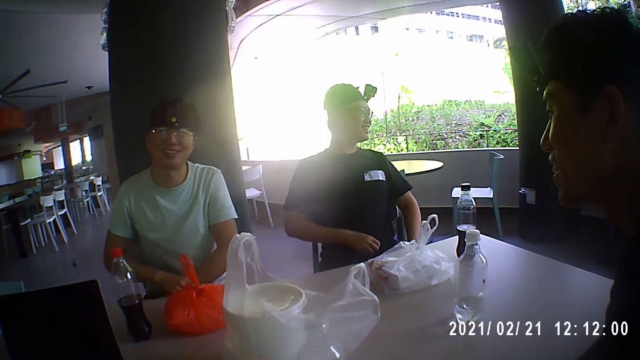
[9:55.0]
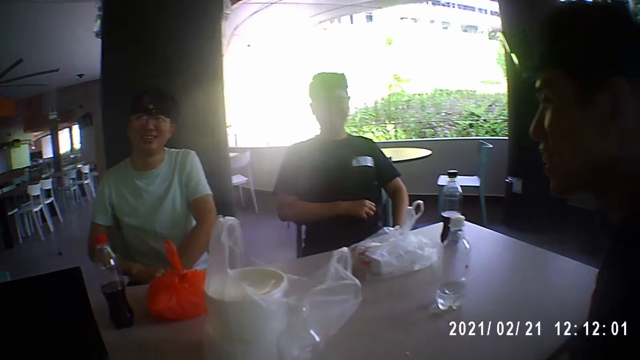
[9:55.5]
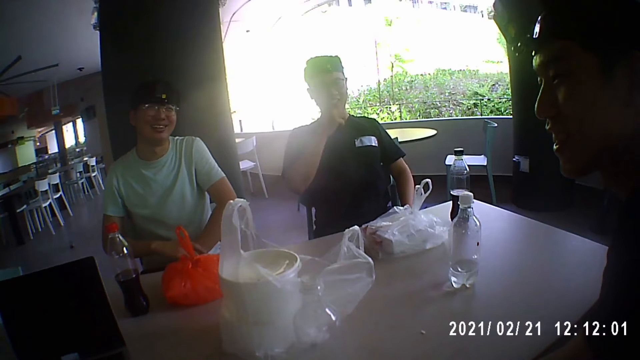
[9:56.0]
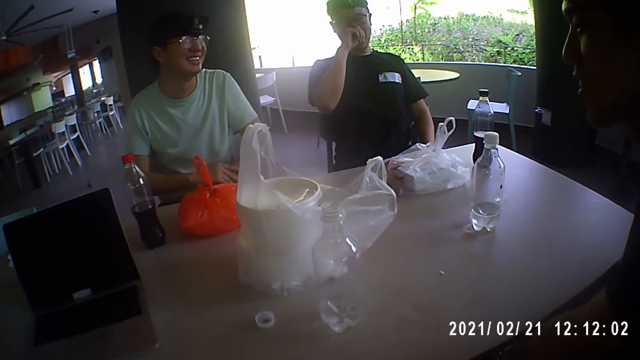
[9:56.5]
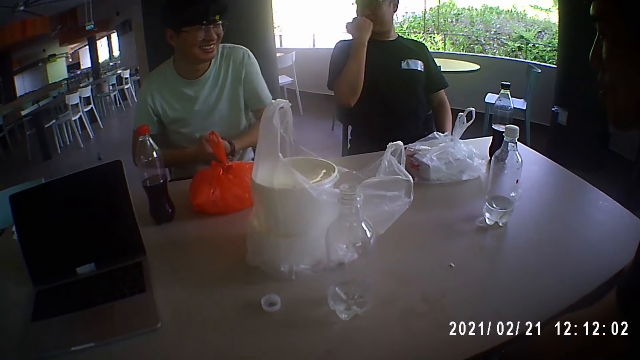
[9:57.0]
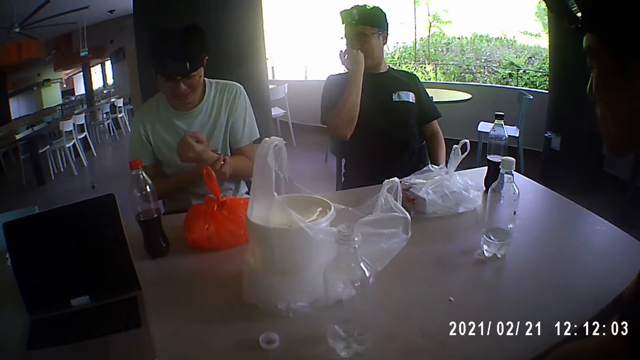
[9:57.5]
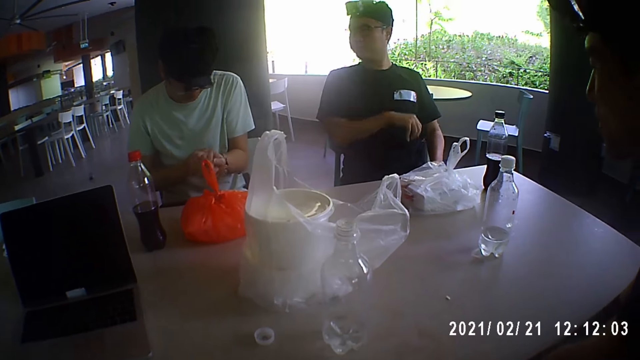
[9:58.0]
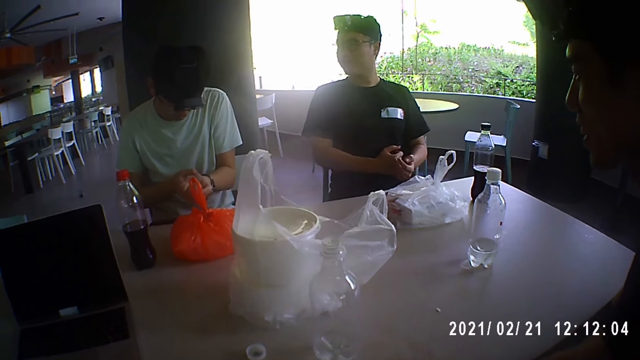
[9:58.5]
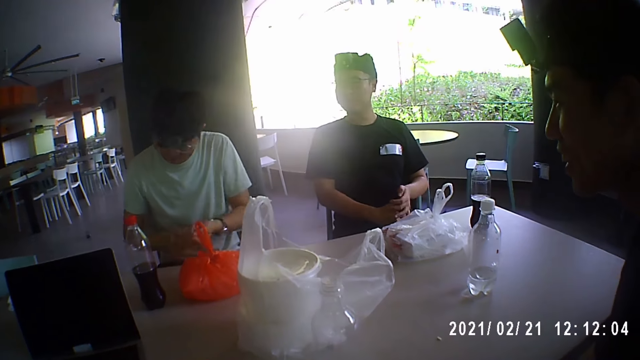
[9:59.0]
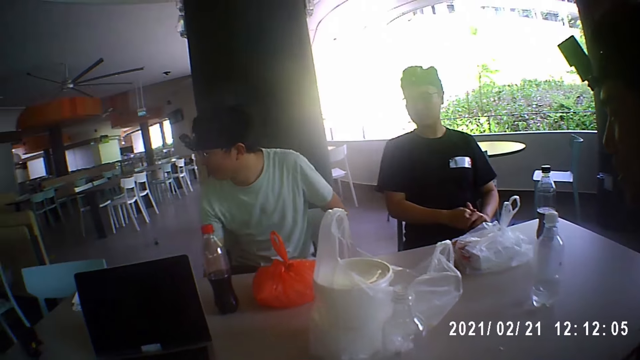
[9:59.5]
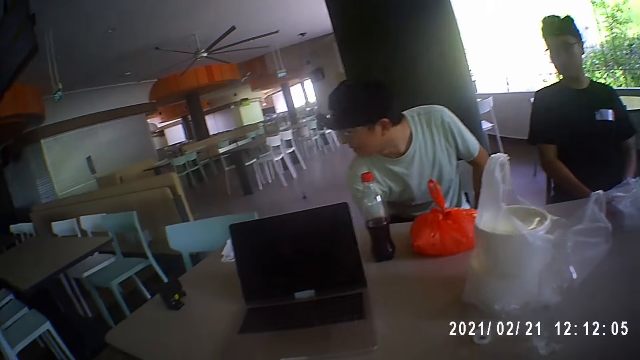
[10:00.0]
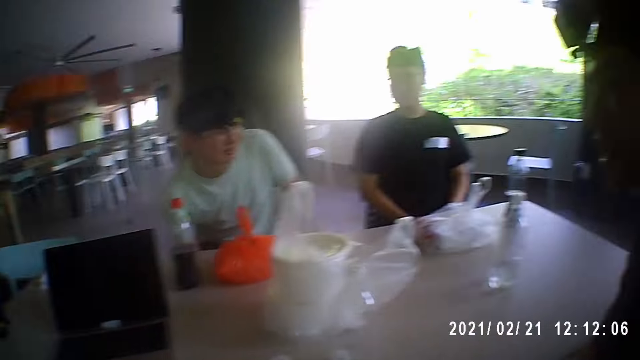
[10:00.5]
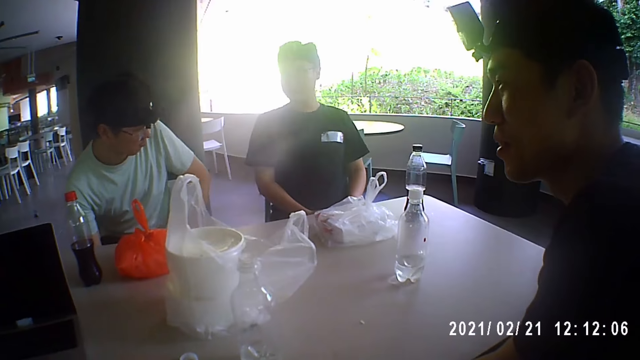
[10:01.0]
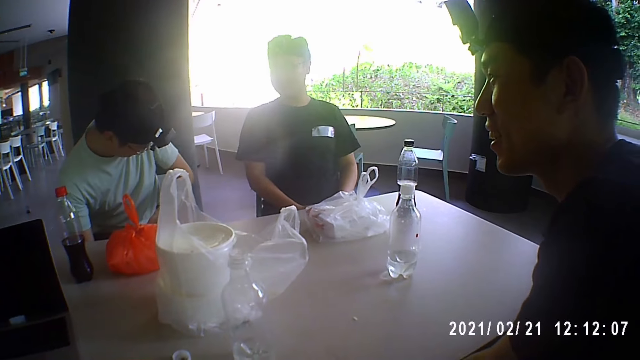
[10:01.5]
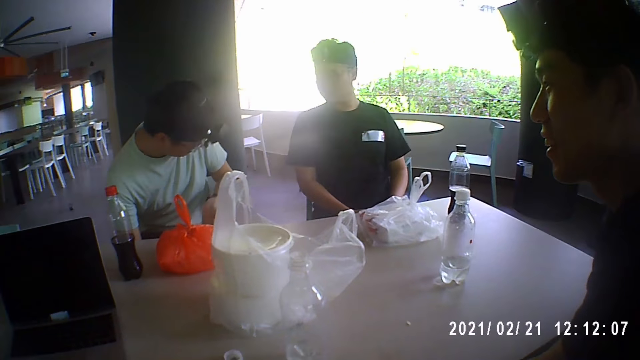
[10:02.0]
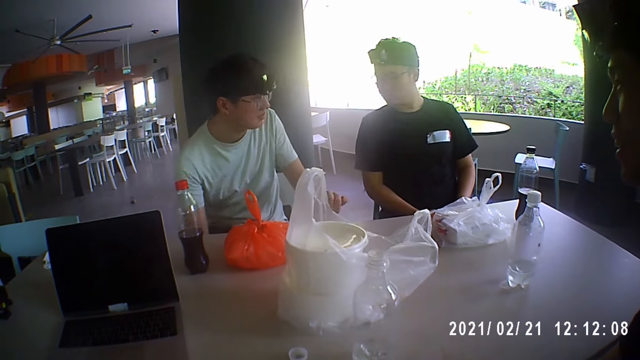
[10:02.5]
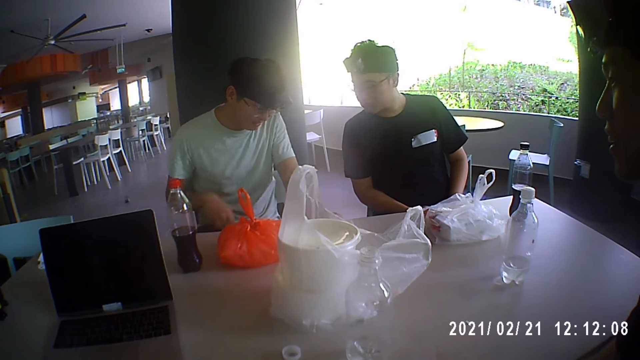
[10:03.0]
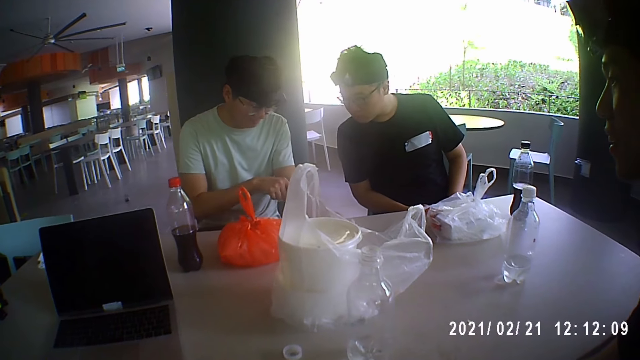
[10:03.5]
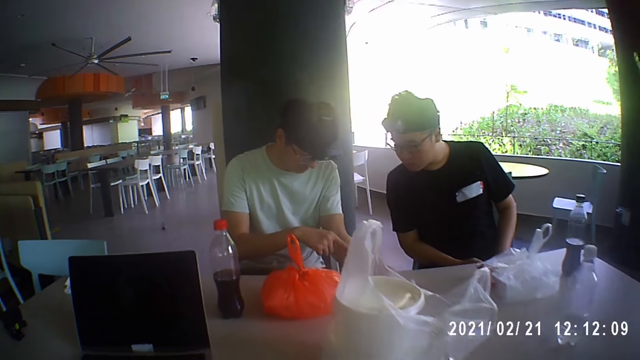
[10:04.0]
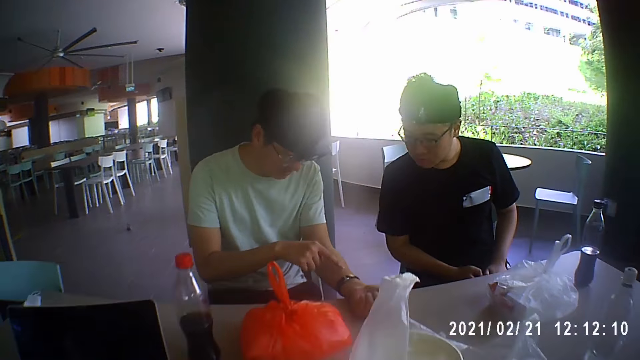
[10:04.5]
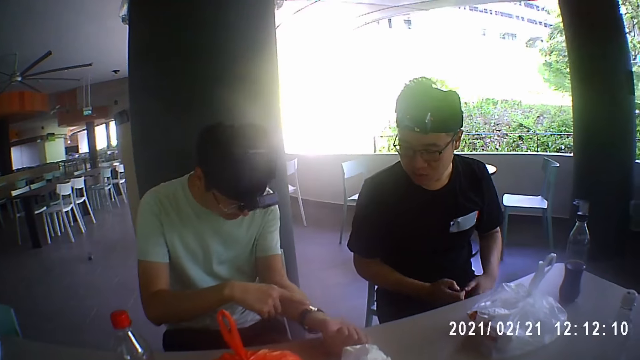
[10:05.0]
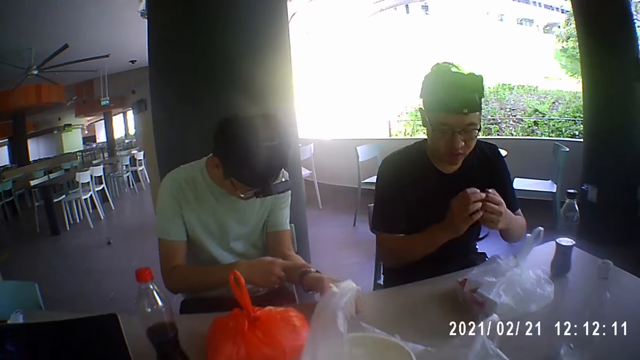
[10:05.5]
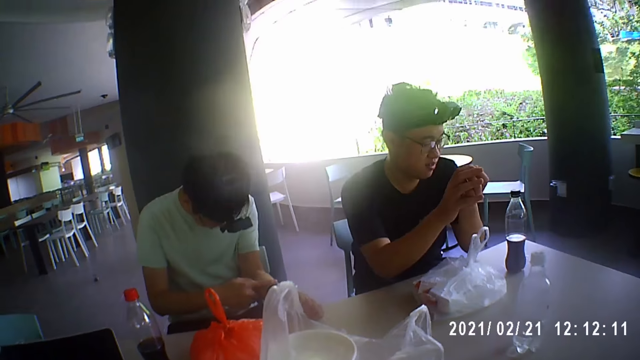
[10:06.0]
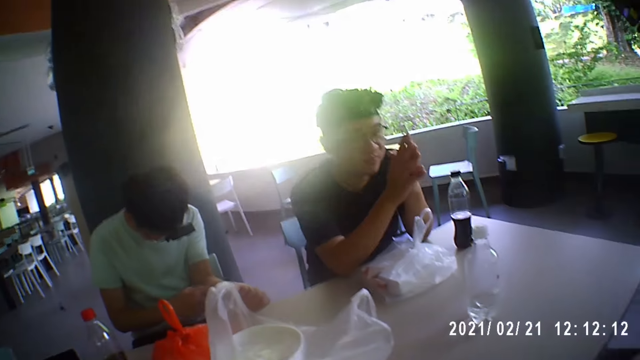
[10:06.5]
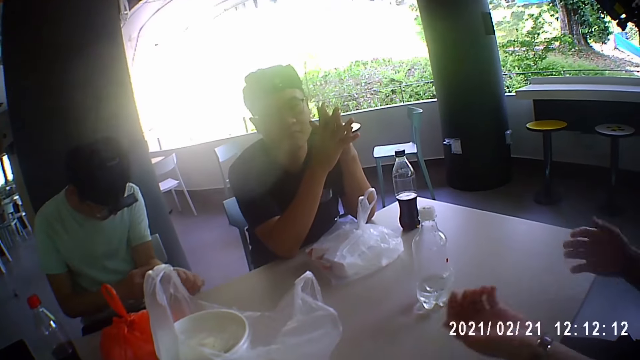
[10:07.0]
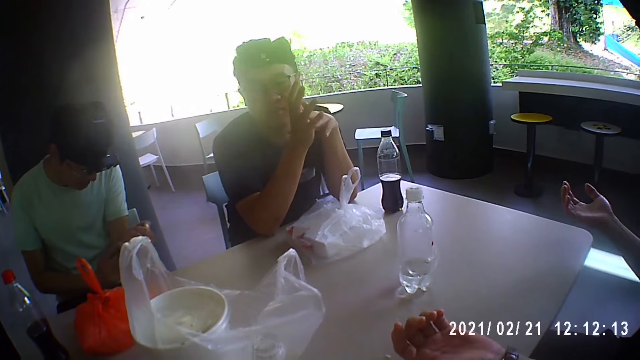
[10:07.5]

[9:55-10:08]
A man adjusts the watch on his left wrist with his right hand. Another man cleans his face with his right hand. The other man lifts up the hand. The other man rubs his hands together. The camera wearer talks to people. The first man touches his left arm with the index finger of his right hand. He touches the hand. He places his hands on the table.

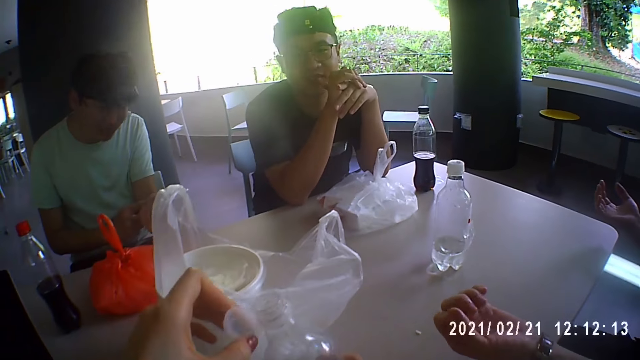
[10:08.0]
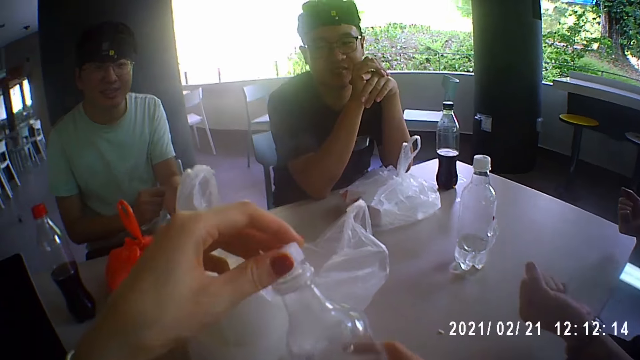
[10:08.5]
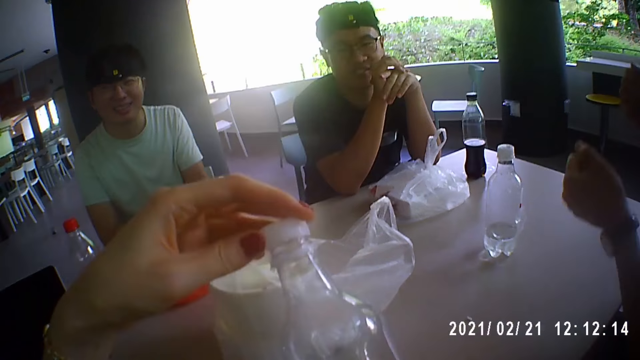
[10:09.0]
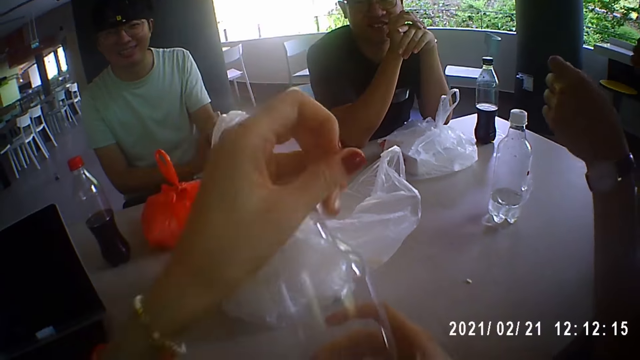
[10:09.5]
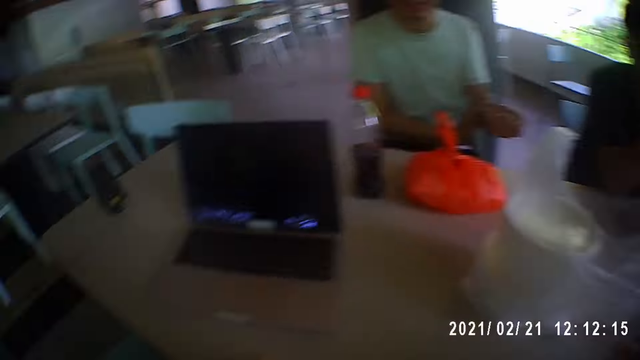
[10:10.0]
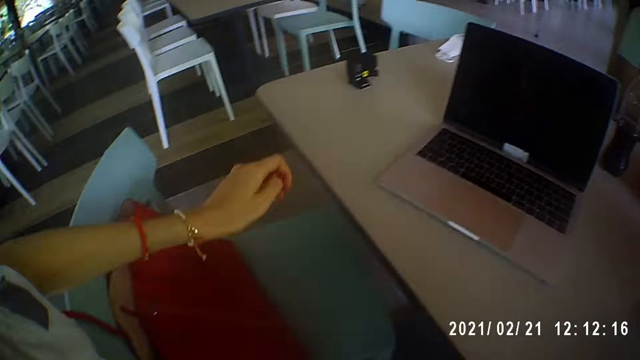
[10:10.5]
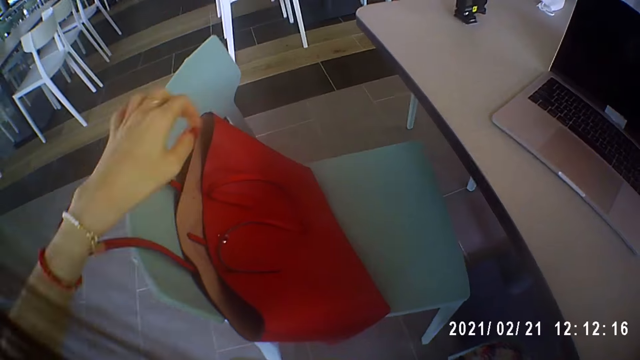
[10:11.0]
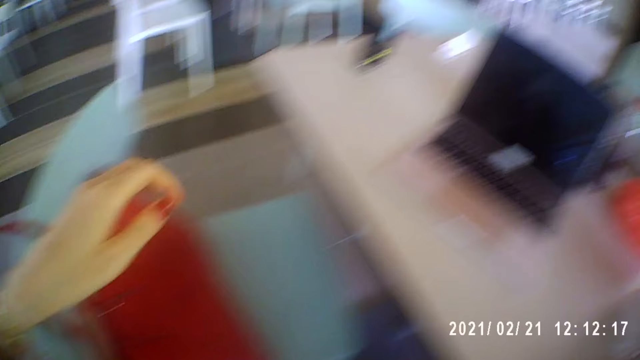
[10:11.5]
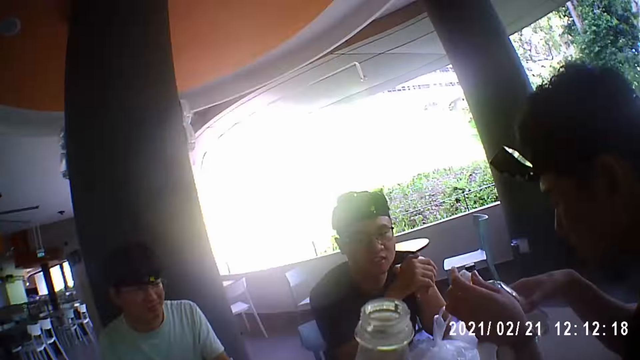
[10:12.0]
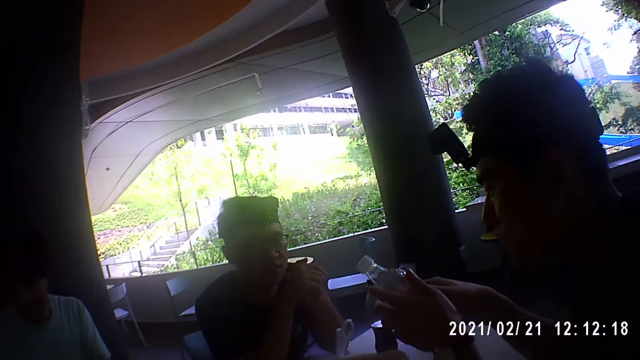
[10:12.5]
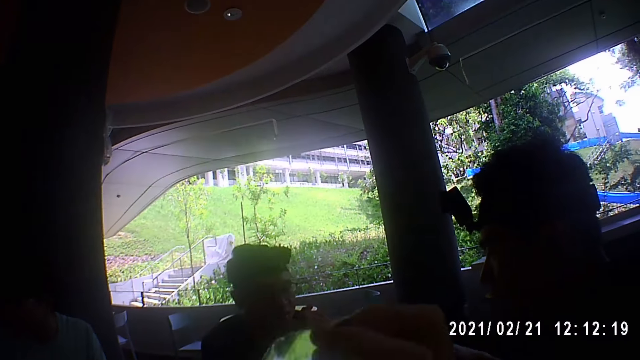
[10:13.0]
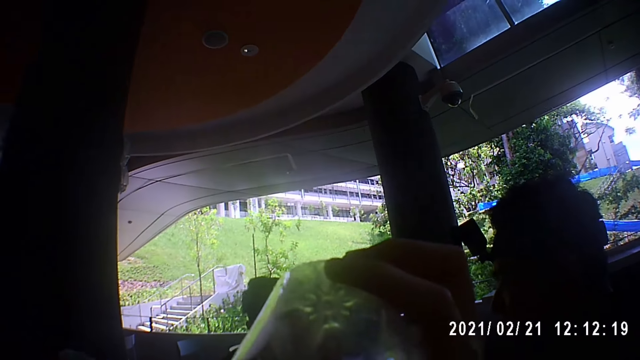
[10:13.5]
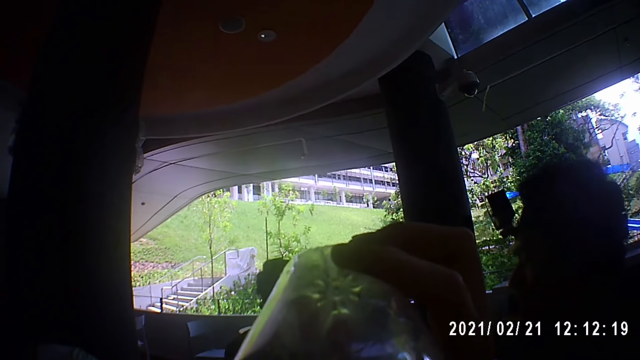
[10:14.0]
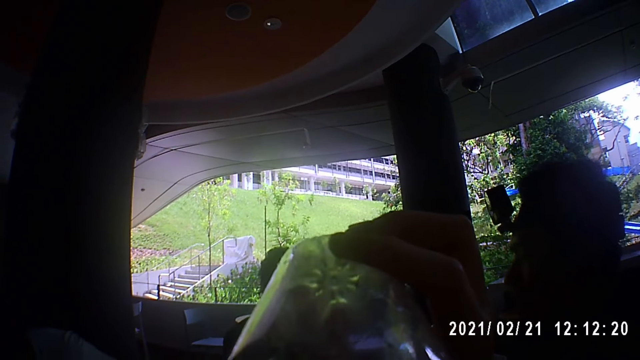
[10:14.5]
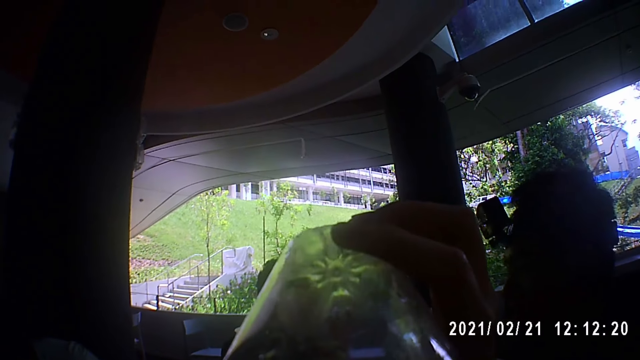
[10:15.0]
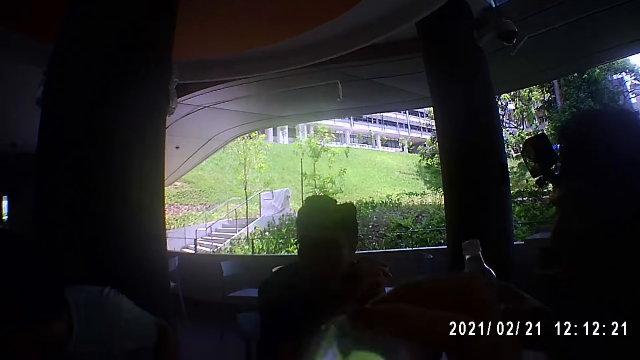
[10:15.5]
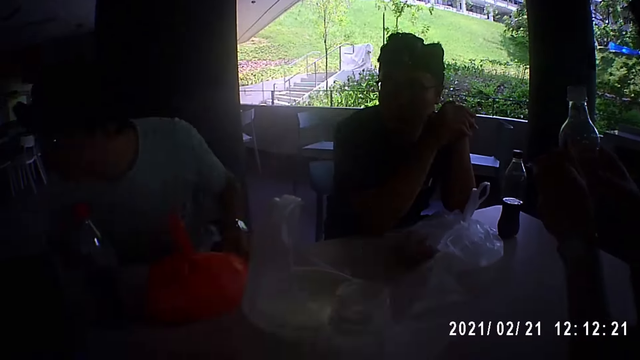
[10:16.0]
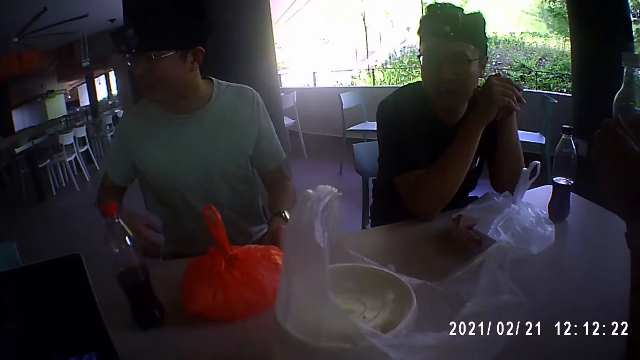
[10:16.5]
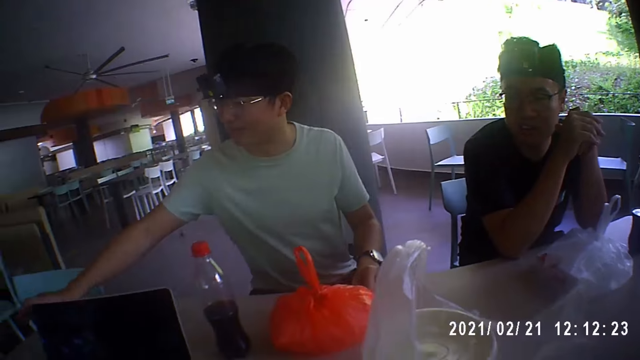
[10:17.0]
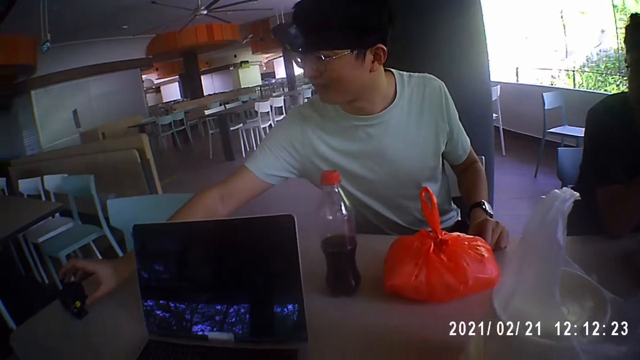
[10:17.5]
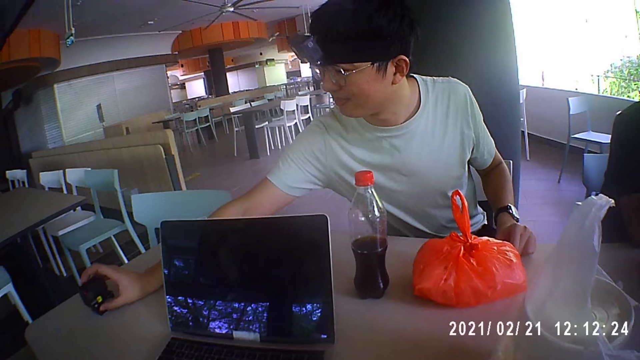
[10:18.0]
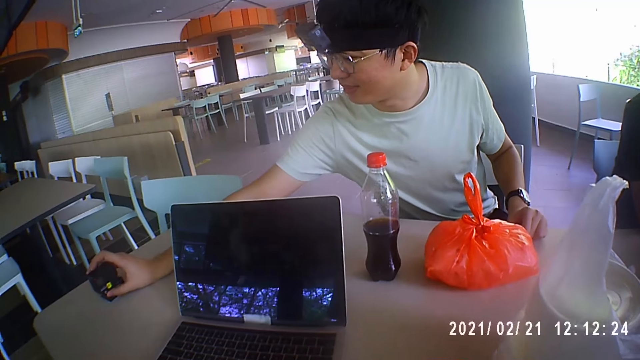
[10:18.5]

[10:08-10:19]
The camera wearer covers the bottle of water in her right hand with the bottle cap in her left hand. She opens the bottle. She moves around the restaurant. She drinks from the bottle of water in her right hand. A man operates a camera on the table with his right hand.
